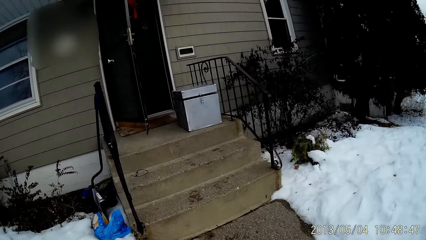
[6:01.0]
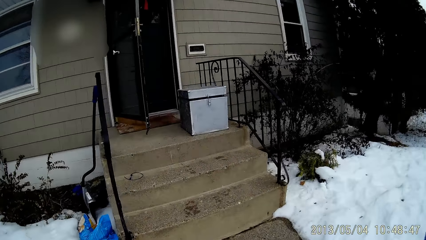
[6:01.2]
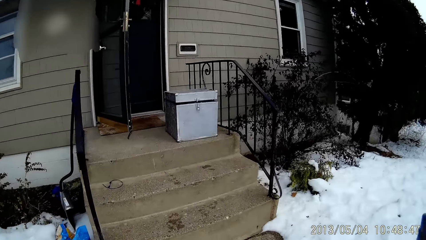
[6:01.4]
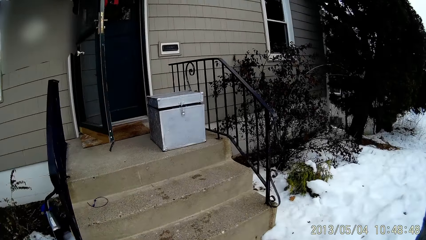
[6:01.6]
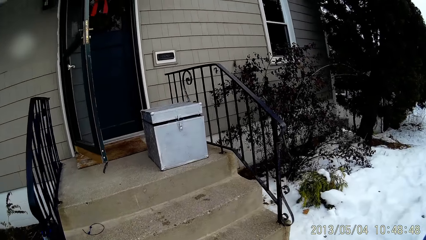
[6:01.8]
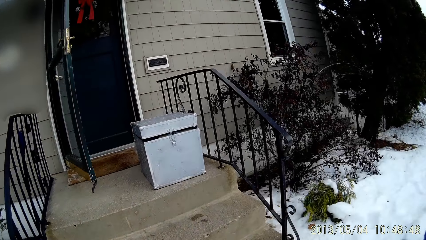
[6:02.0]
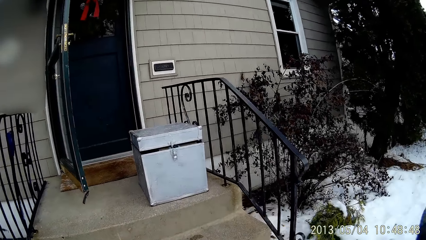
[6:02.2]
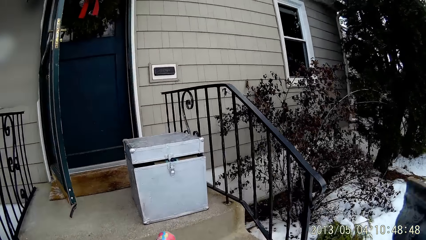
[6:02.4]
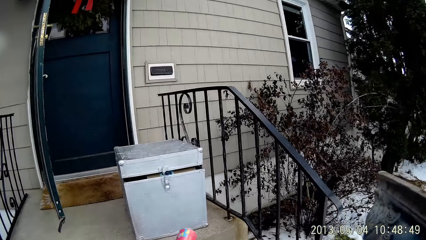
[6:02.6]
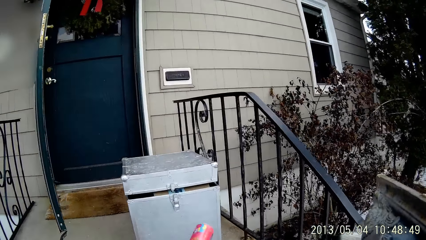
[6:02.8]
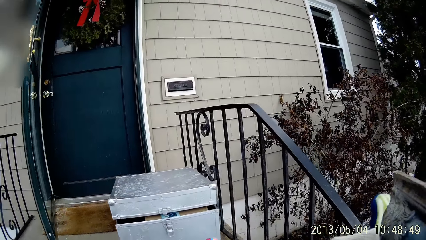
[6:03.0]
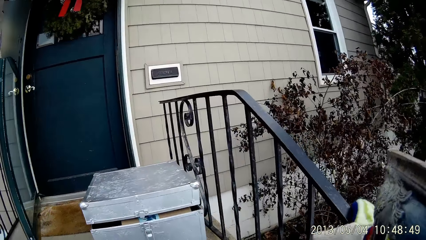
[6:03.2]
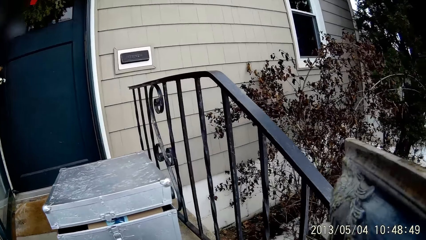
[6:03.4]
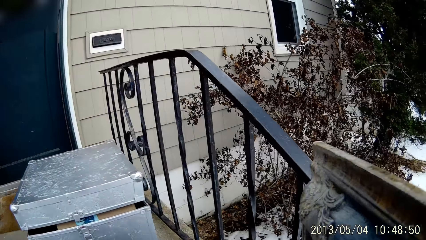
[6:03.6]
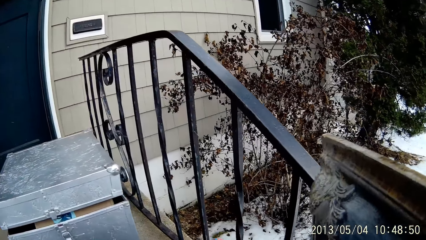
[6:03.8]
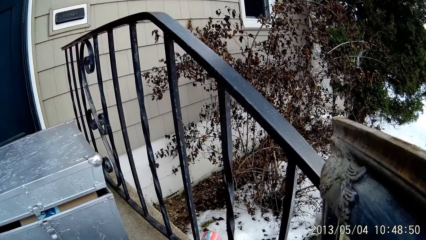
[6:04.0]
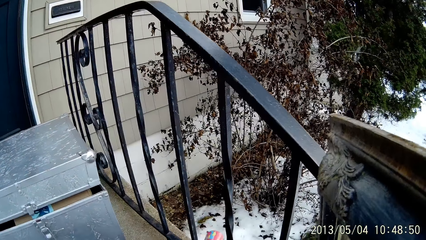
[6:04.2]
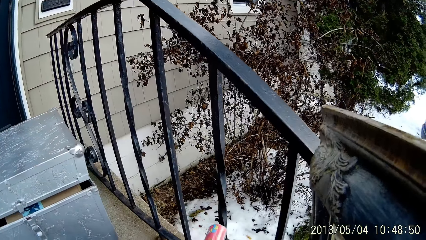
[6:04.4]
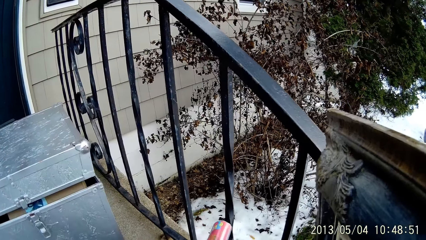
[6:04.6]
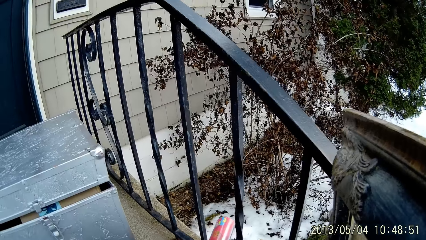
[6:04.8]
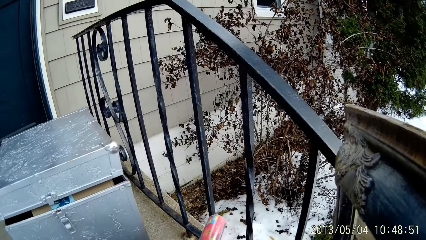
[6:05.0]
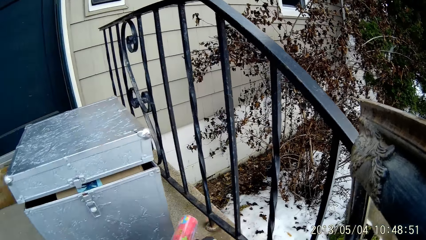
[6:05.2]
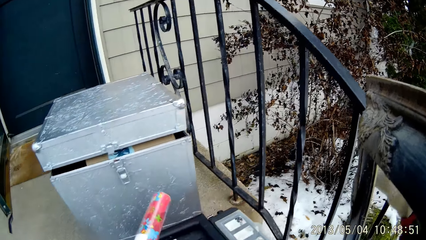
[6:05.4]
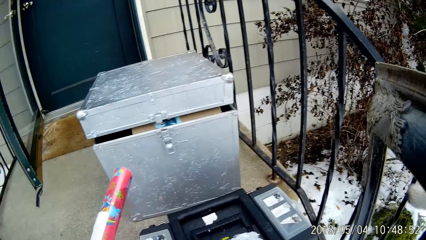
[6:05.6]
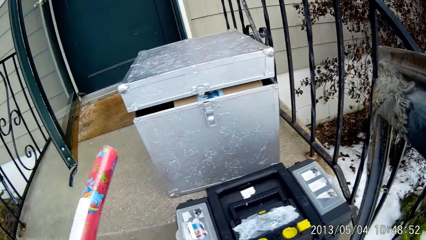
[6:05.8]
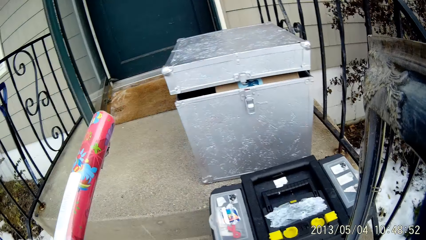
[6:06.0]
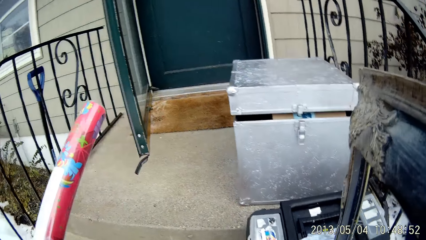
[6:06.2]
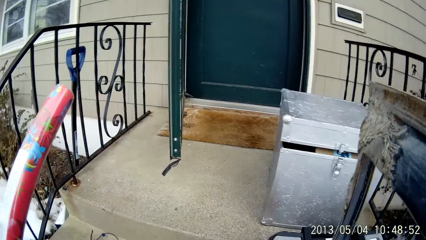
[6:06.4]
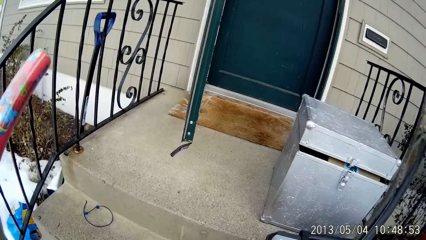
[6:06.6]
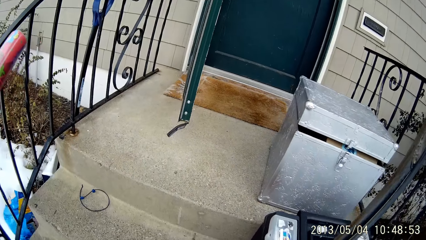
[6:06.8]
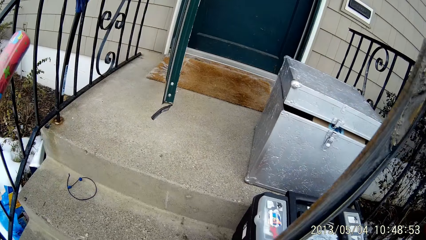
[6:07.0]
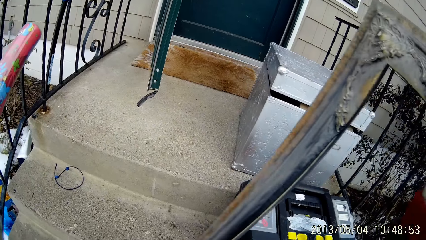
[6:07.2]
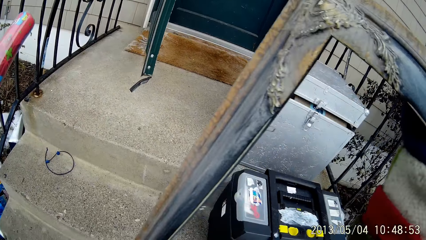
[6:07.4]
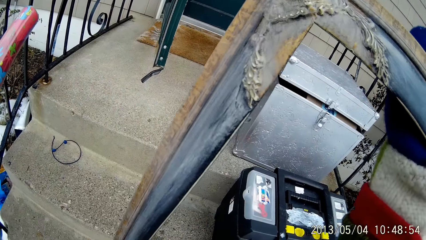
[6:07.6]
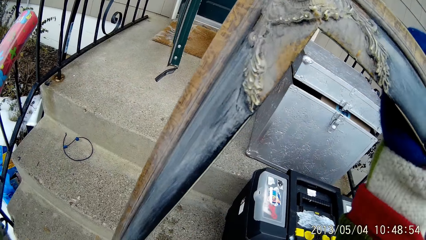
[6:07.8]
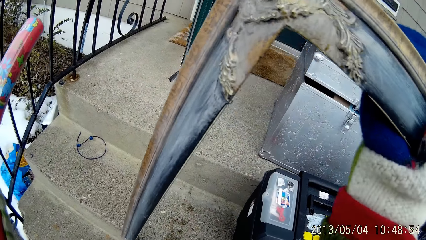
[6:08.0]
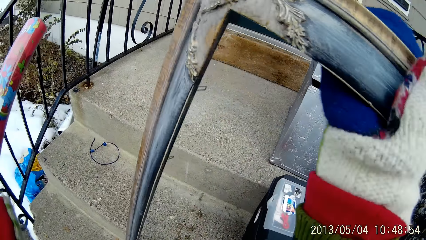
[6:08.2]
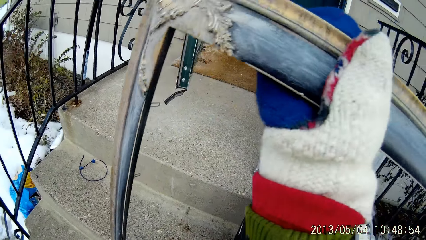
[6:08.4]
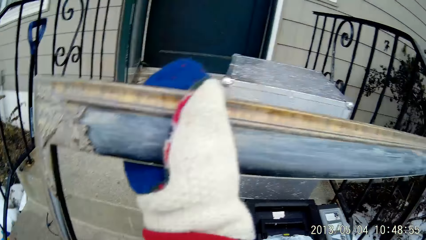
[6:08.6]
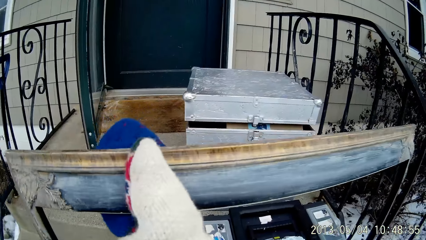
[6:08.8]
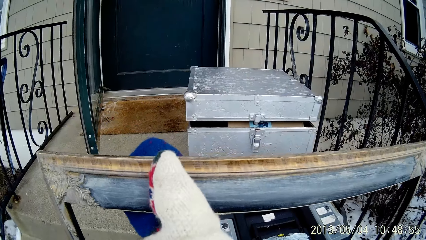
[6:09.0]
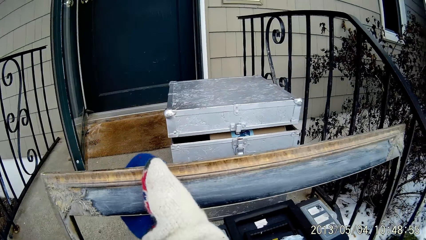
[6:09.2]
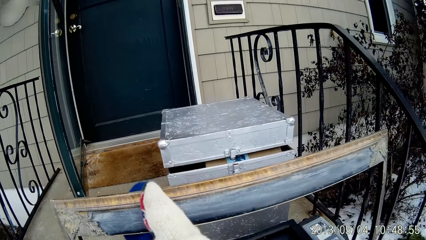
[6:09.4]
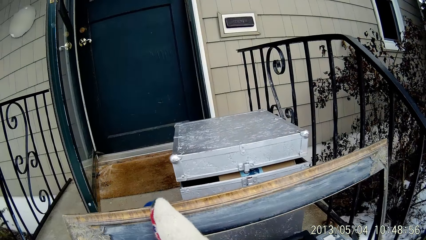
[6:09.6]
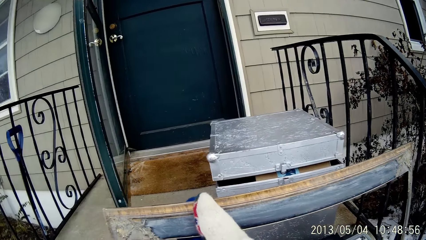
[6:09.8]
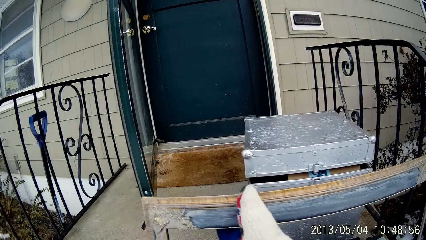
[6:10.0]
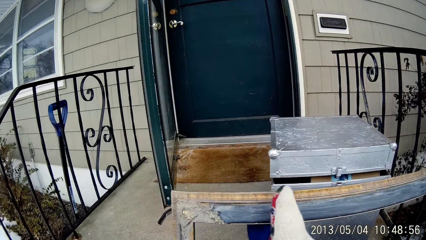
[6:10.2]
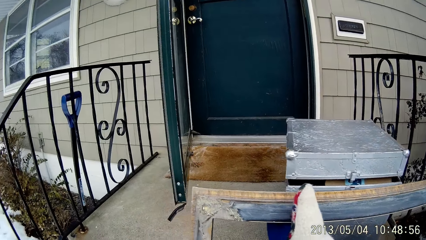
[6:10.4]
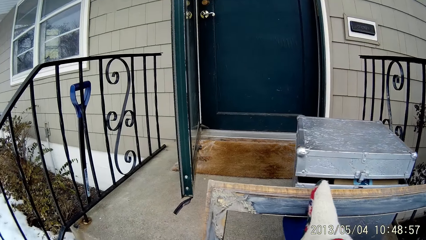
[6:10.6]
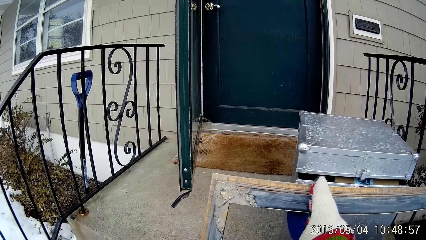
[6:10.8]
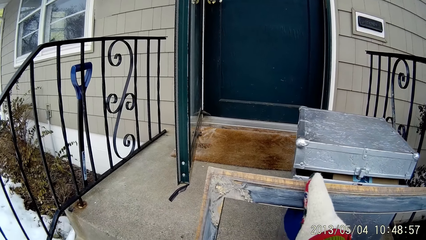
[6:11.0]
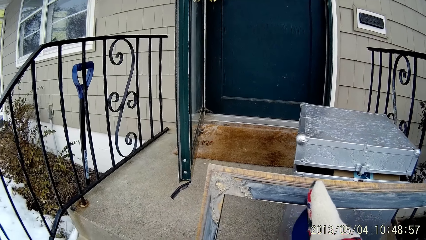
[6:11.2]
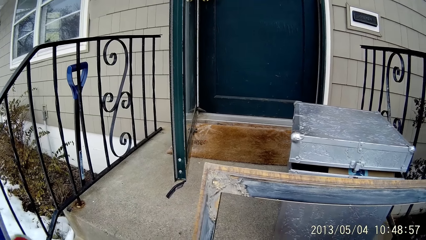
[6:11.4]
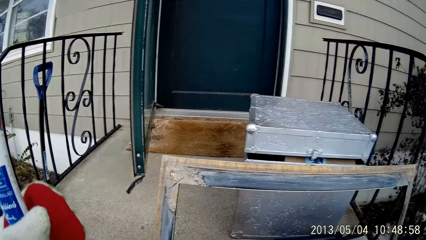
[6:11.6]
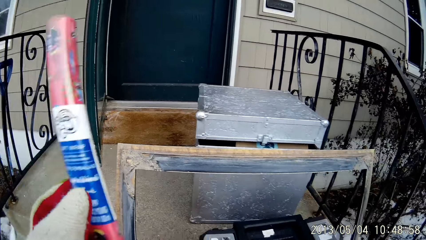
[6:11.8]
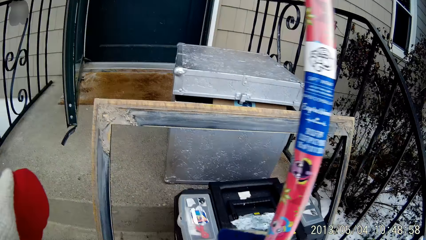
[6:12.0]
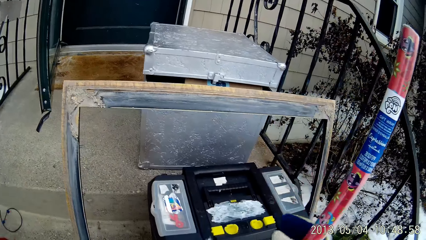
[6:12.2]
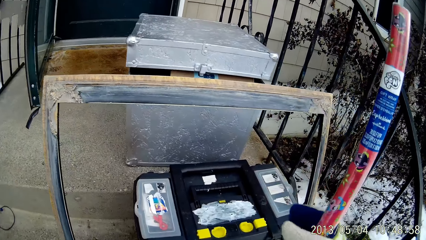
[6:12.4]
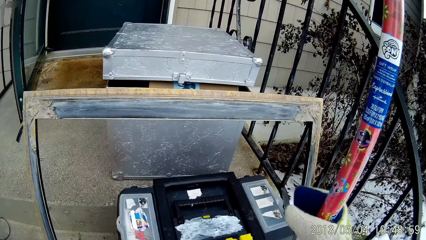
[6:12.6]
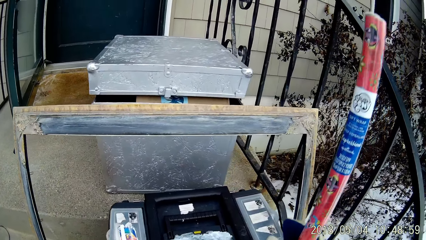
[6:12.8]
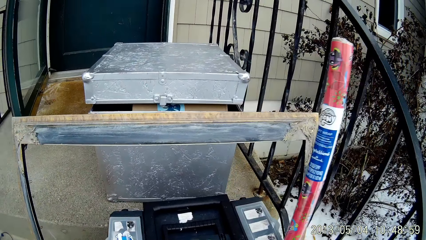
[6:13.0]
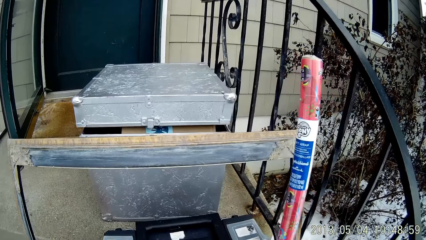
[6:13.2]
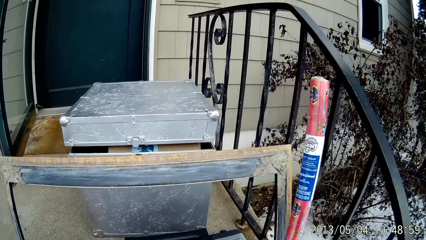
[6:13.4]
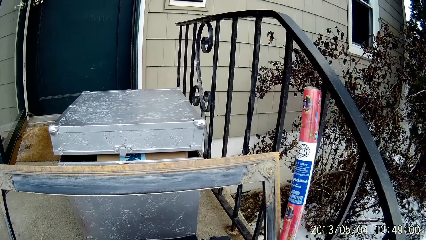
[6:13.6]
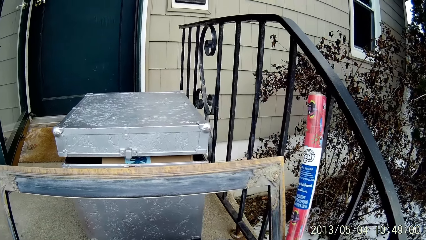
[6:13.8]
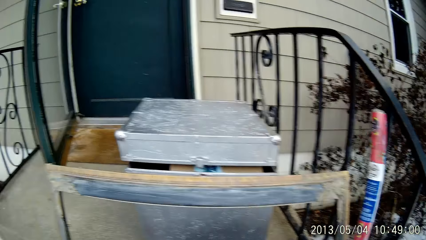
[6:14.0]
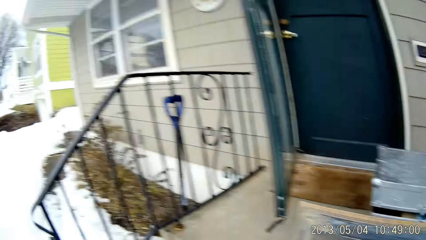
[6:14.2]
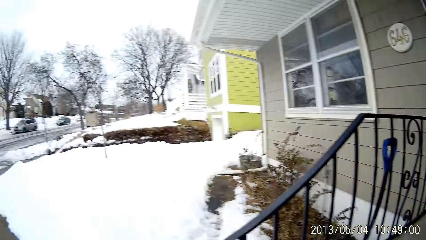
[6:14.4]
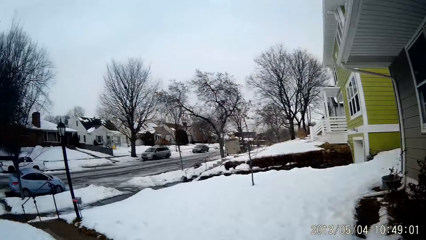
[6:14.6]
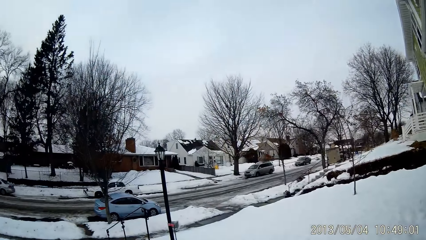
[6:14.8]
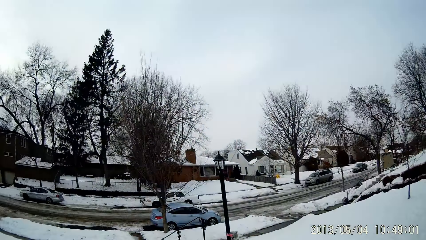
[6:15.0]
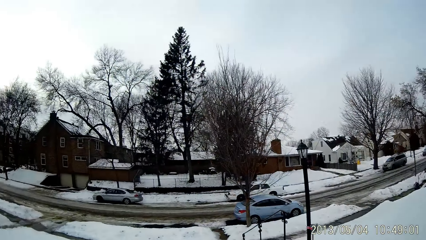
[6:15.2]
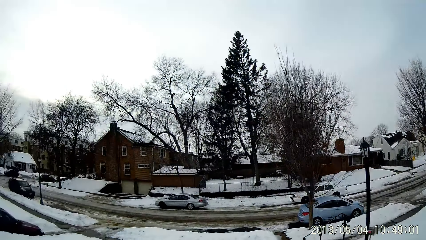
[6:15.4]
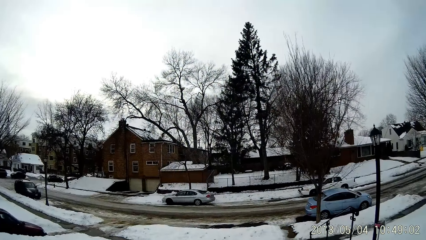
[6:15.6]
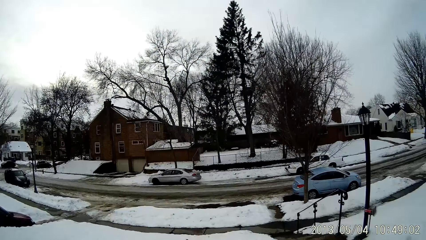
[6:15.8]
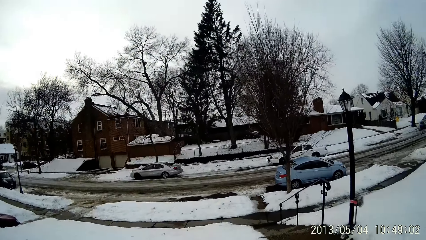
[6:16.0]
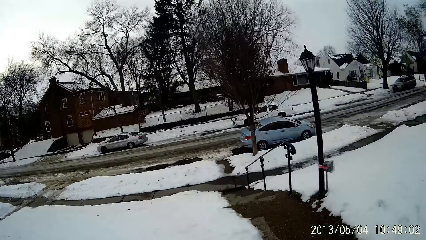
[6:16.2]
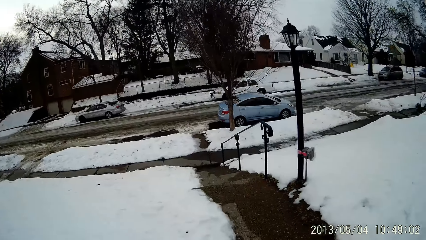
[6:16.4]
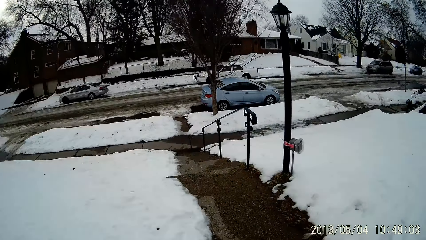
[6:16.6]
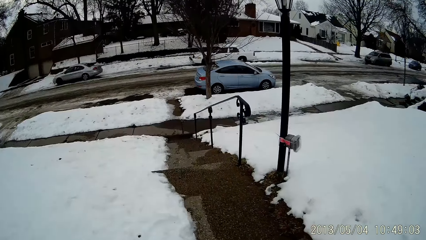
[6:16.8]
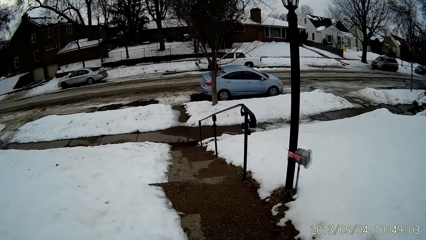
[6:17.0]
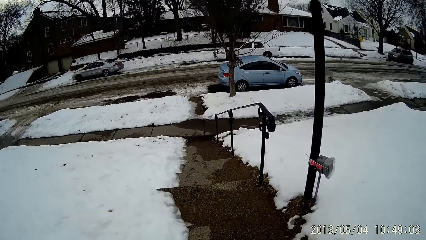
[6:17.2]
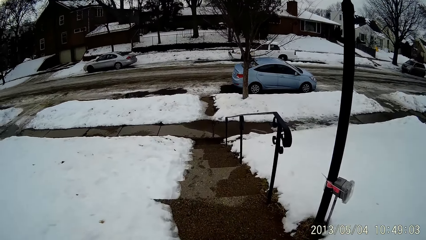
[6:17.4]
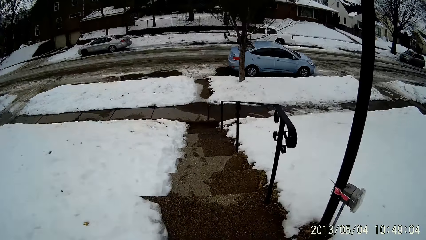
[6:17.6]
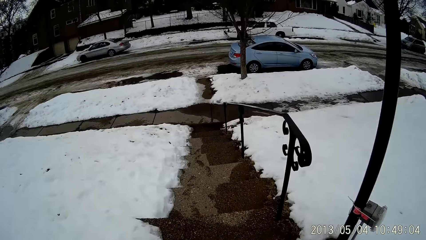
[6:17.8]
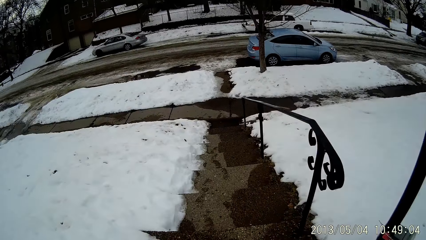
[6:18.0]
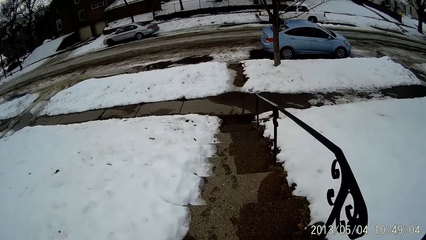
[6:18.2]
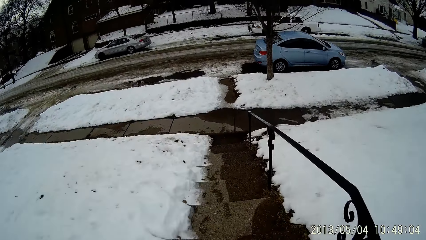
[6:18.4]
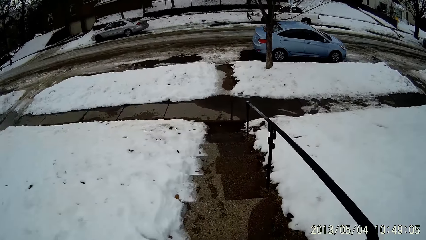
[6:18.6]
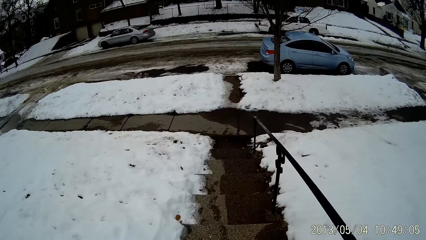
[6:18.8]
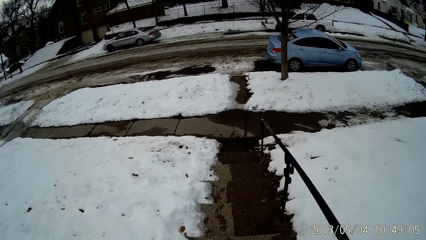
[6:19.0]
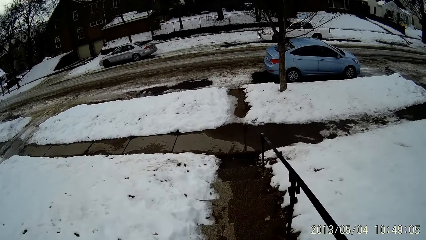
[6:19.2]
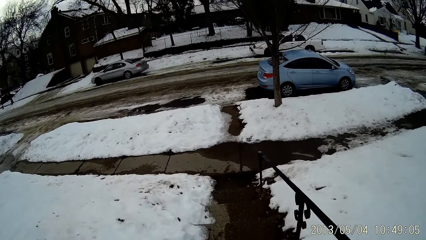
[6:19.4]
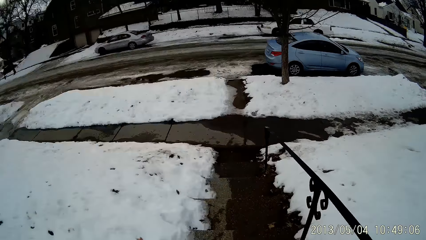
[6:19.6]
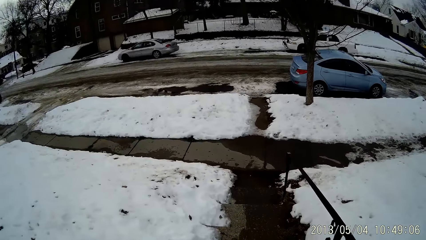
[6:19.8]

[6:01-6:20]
The camera wearer walks towards the front porch of the apartment. He drops a frame on the ground with his right hand. He moves the stick from his left hand to his right hand. He drops the stick on the ground with his right hand. He walks around.
